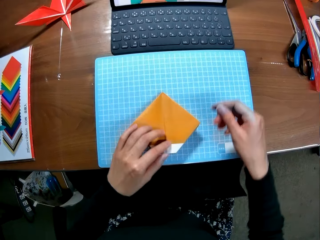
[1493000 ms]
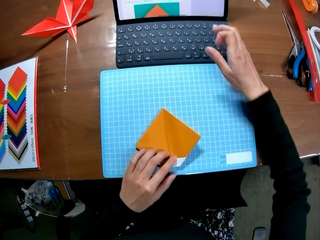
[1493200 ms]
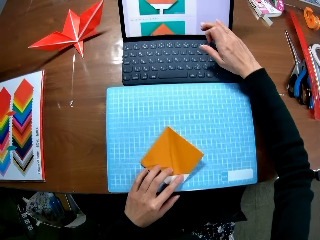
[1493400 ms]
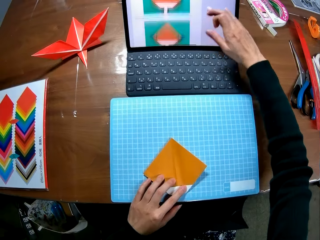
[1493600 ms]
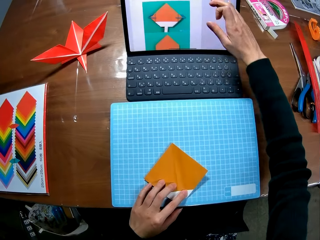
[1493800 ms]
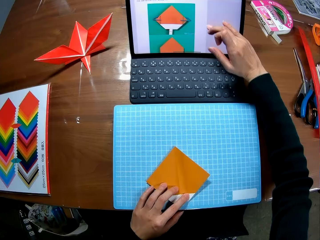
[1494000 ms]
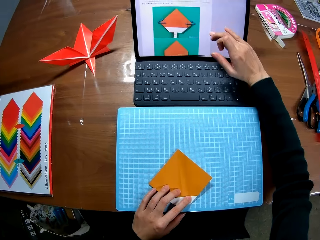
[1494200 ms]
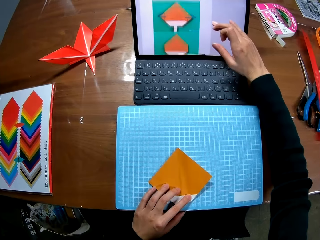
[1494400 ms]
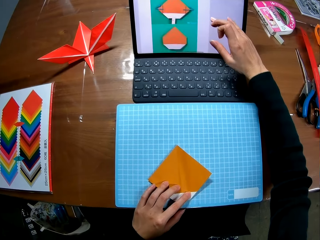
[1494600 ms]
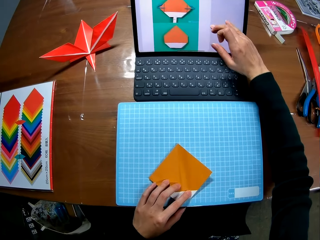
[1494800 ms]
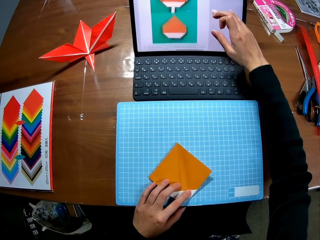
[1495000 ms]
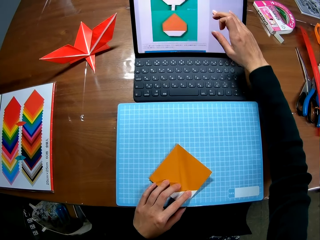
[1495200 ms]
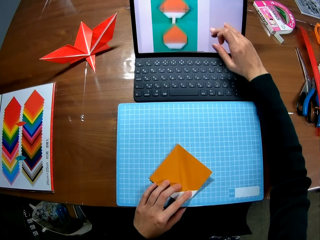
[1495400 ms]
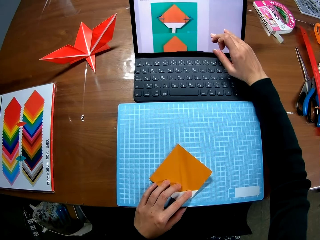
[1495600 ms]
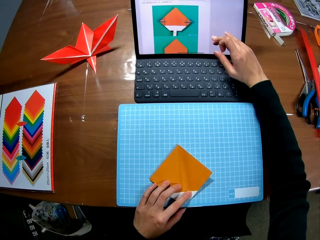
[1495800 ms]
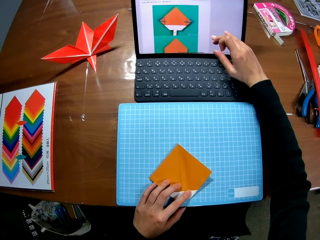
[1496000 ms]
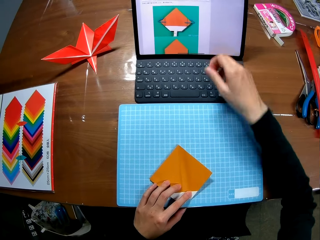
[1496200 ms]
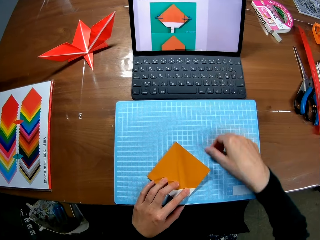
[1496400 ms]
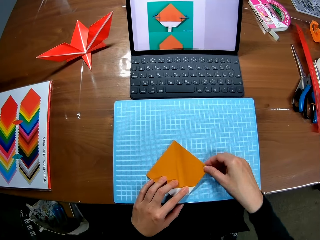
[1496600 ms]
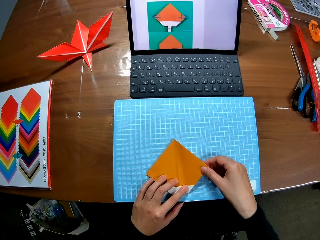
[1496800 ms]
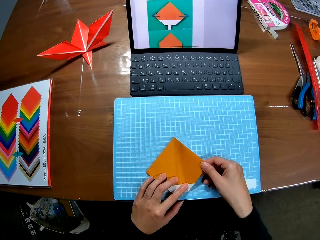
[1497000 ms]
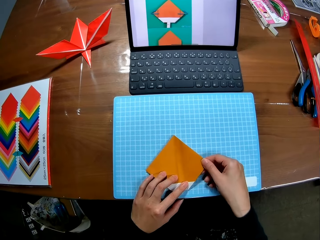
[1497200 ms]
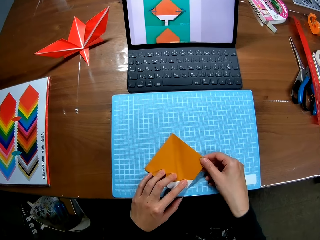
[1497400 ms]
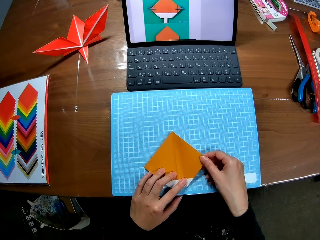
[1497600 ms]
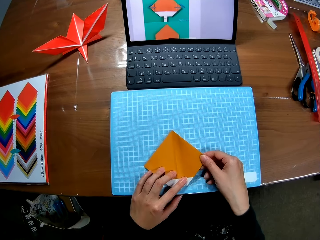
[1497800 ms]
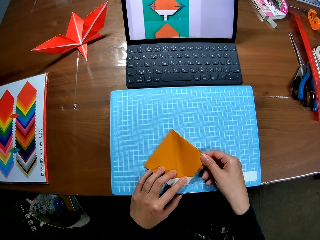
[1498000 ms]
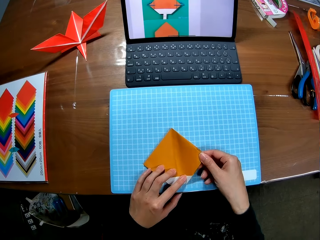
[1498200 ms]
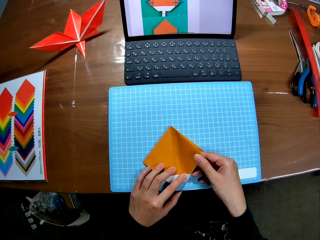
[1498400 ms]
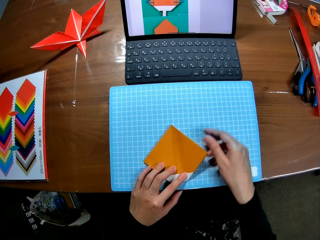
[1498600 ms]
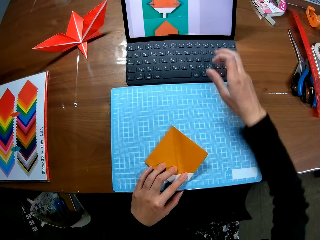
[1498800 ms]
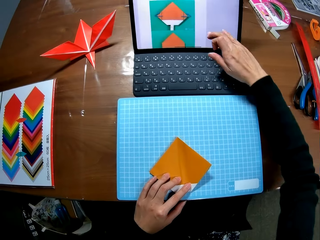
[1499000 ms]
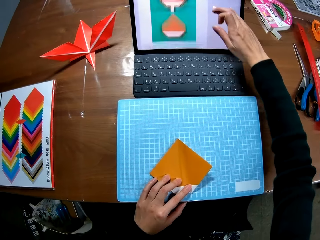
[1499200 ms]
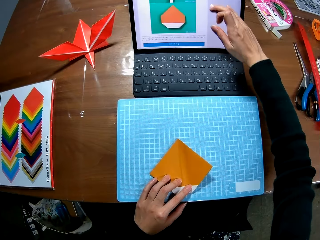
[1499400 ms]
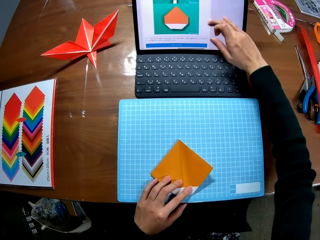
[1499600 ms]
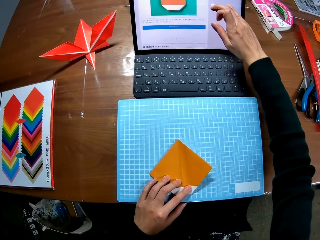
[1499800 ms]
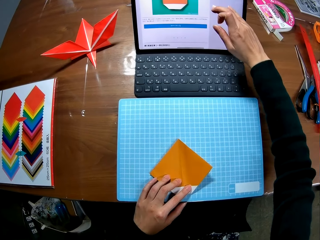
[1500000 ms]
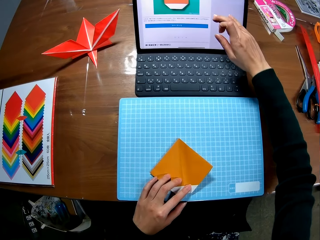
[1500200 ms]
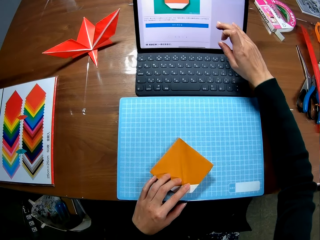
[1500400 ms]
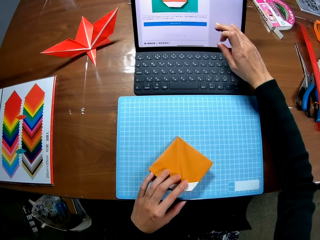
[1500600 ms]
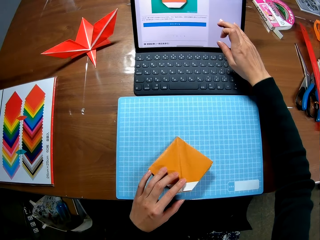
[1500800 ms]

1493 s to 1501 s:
The camera wearer scrolls the pictures in the laptop on the table. They hold the paper craft with both hands on the sheet. They scroll the pictures in the laptop on the table again.
